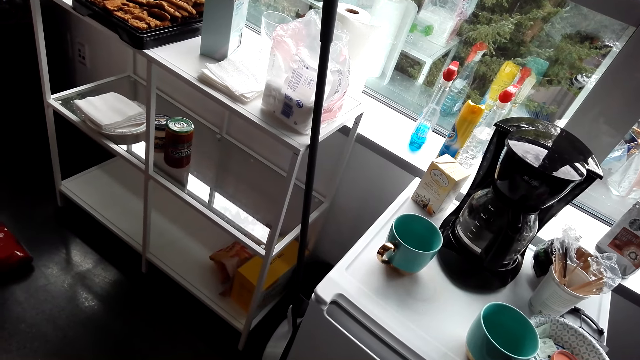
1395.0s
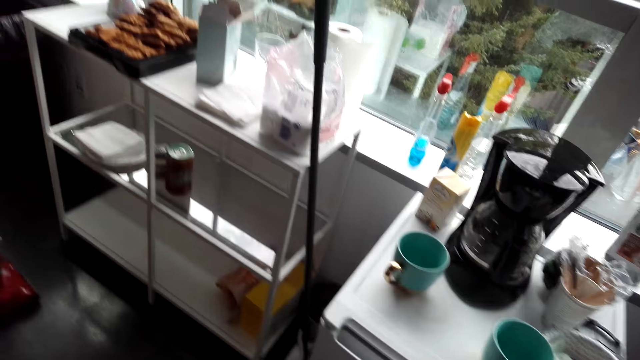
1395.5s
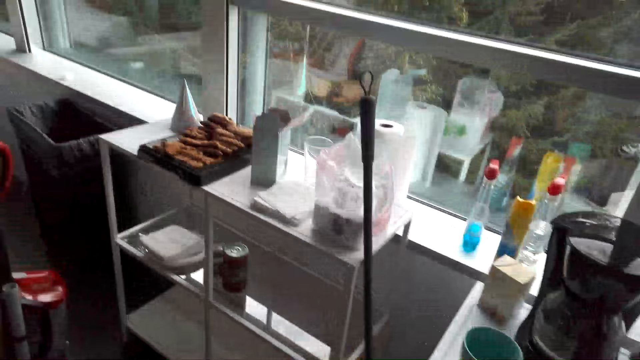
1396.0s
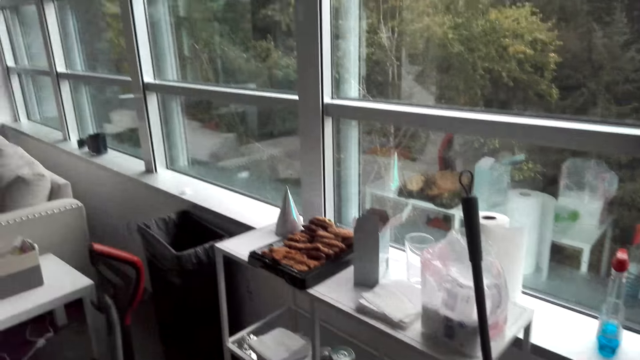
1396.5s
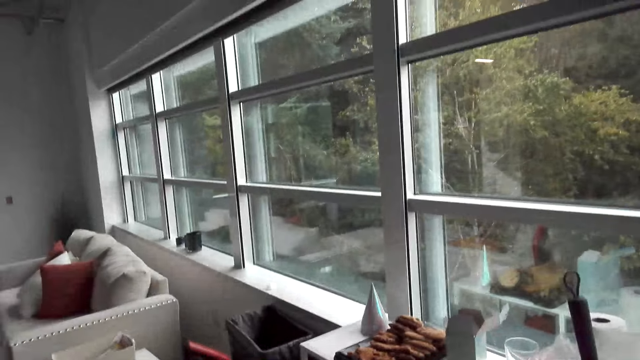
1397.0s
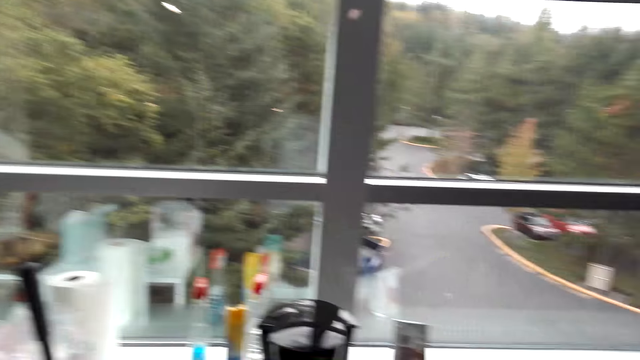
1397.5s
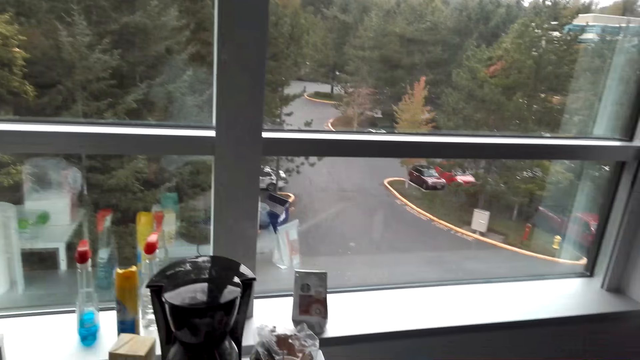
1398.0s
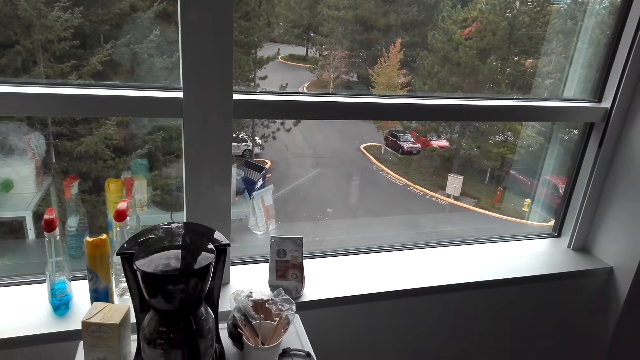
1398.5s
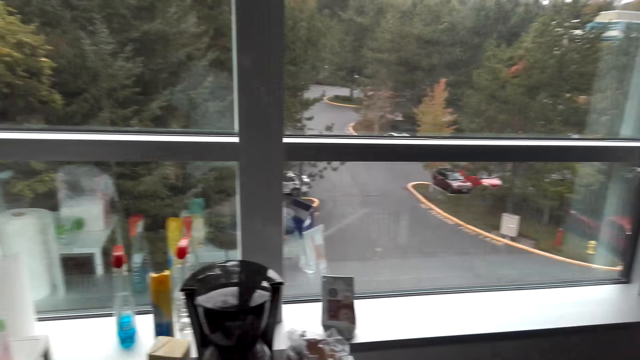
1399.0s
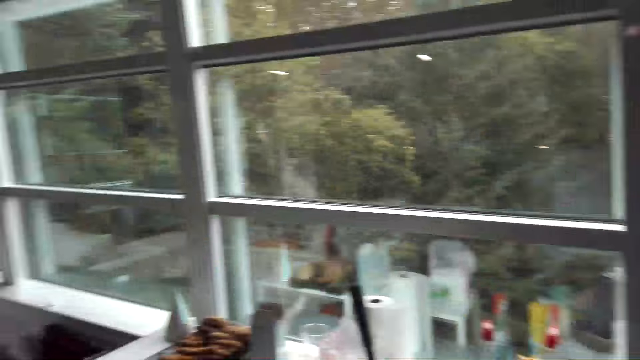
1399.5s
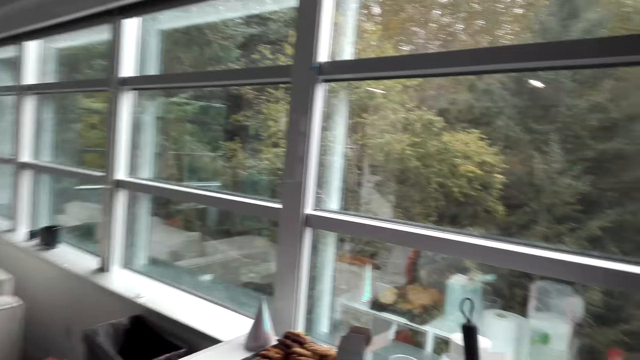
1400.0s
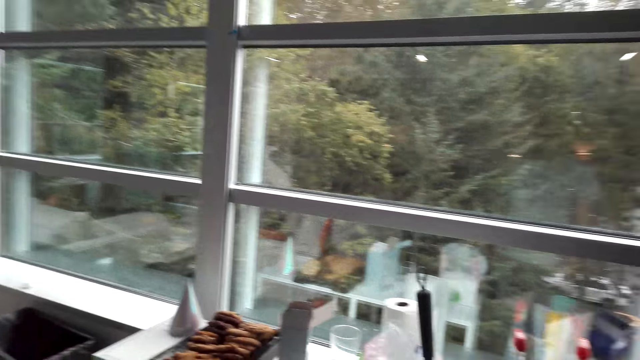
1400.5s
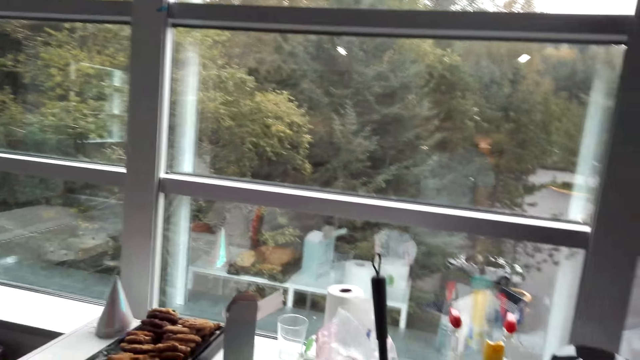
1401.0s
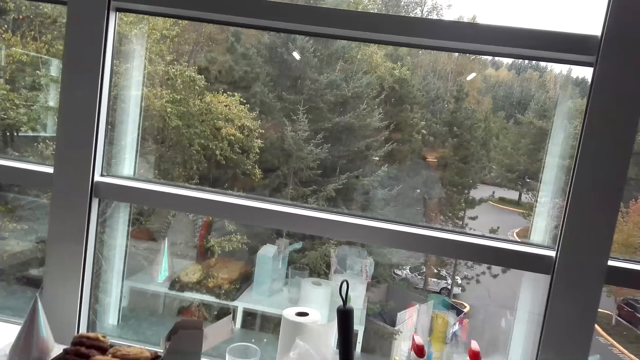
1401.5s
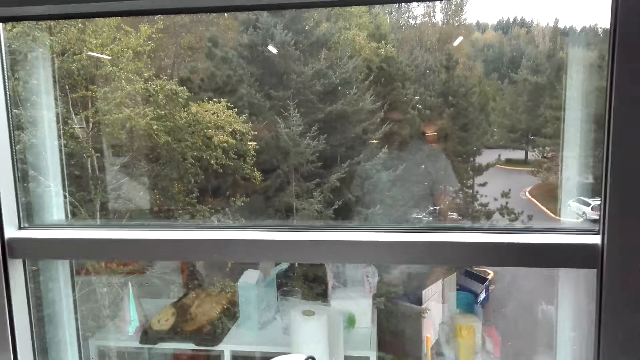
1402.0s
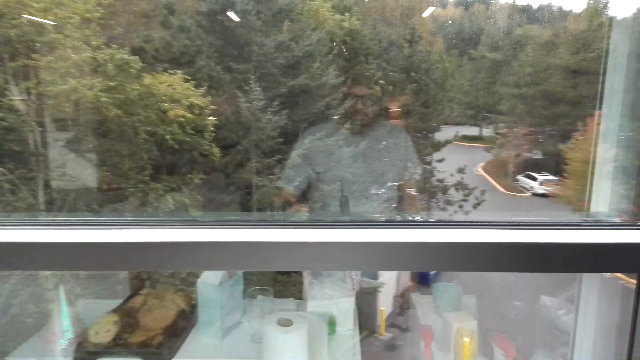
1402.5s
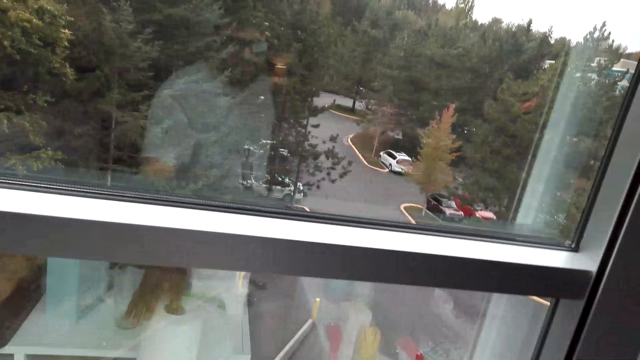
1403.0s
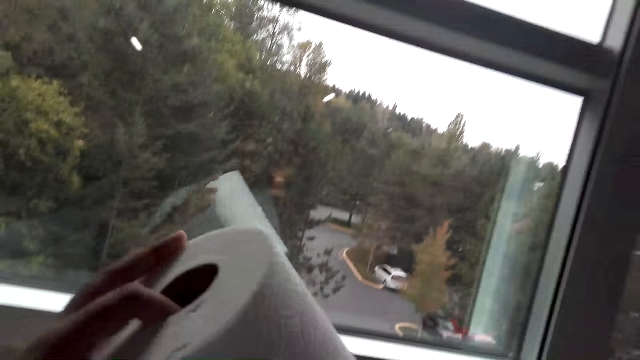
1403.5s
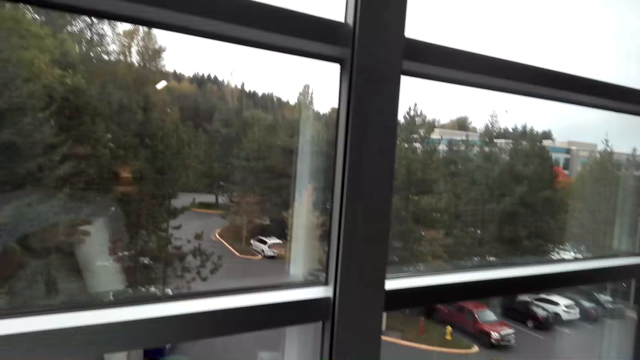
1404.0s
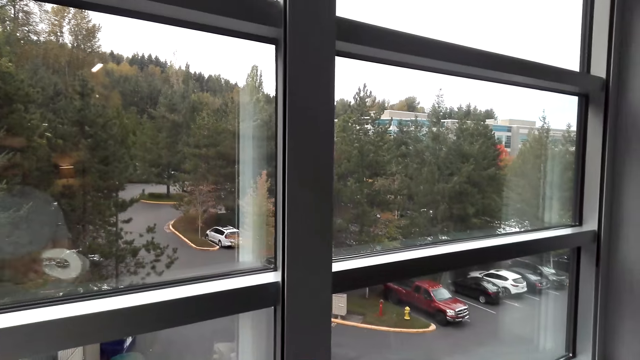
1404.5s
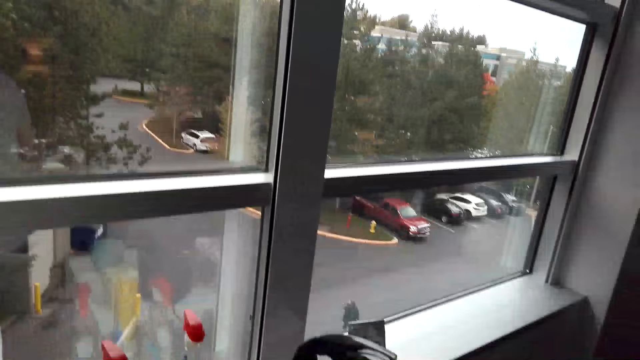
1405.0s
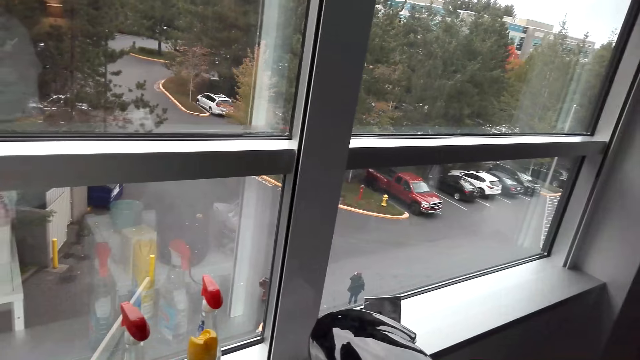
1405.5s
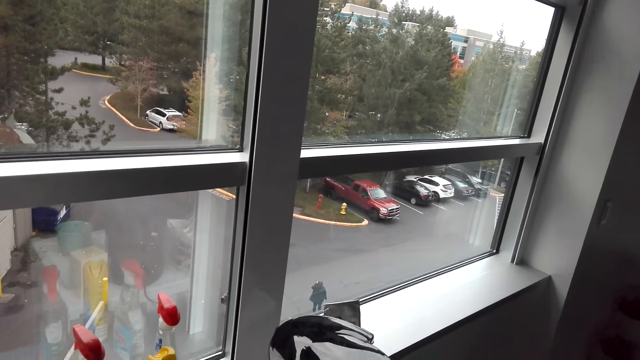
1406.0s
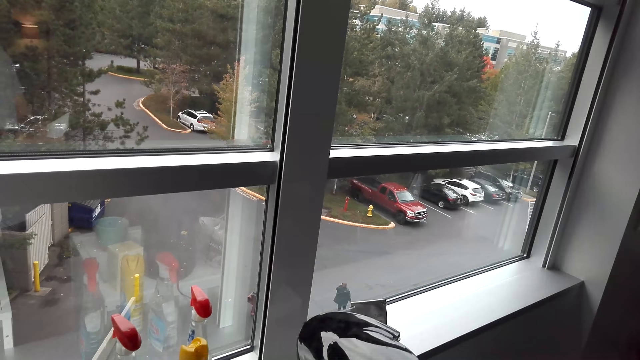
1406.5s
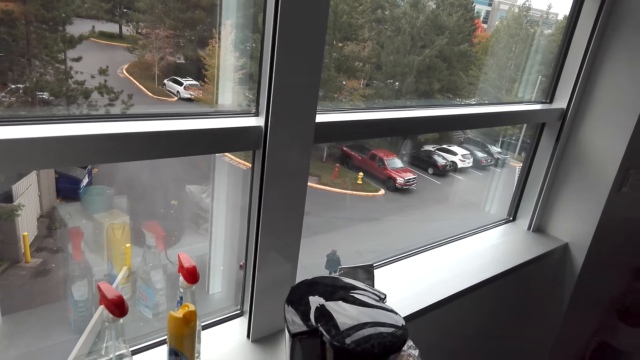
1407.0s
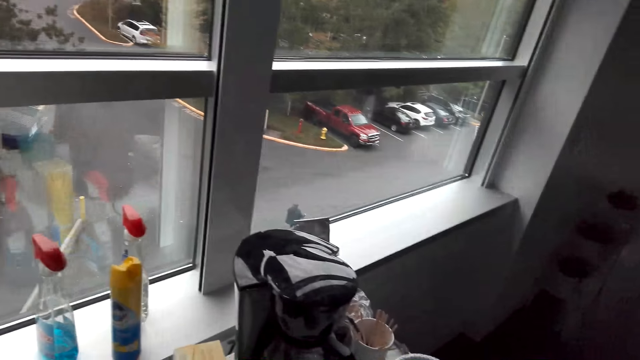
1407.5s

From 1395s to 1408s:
The woman speaks to the camera wearer. The camera wearer speaks to the woman. They look around. The woman speaks to the camera wearer. The camera wearer speaks to the woman. They pick up the paper towel. The woman speaks to the camera wearer. She speaks to the camera wearer again.

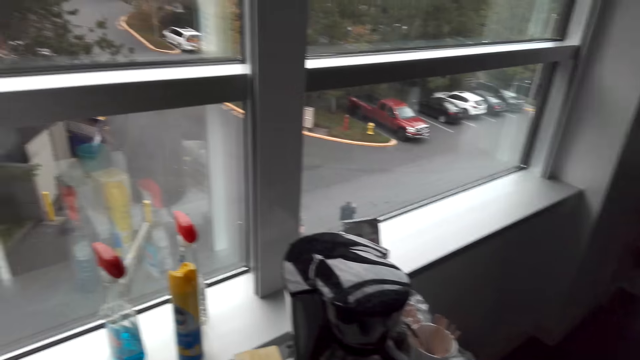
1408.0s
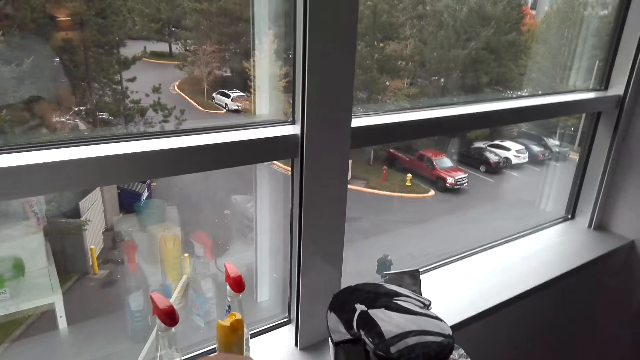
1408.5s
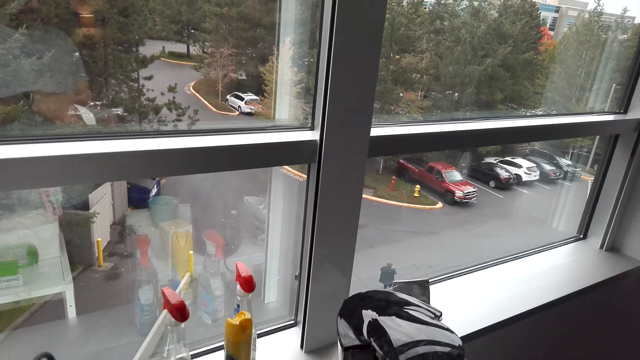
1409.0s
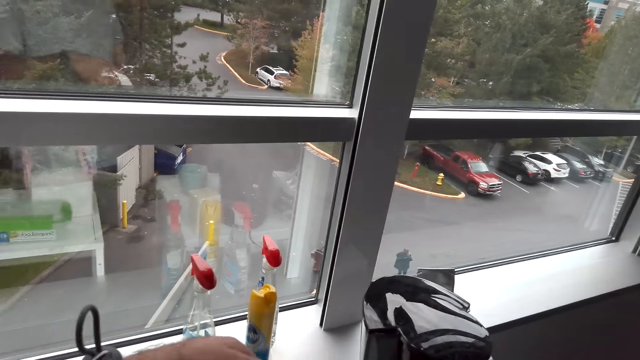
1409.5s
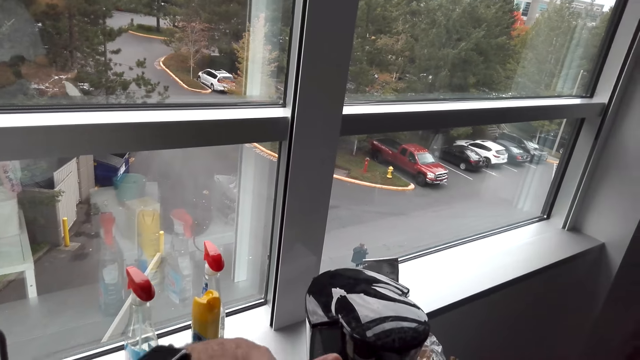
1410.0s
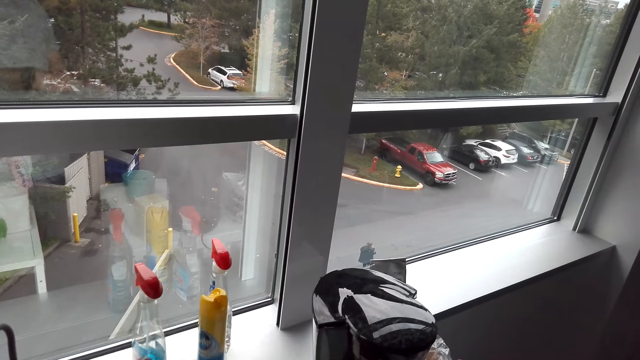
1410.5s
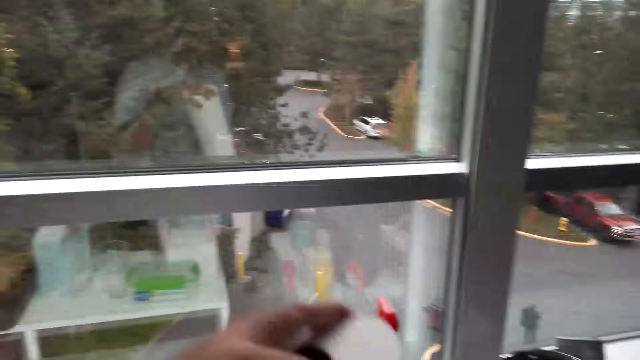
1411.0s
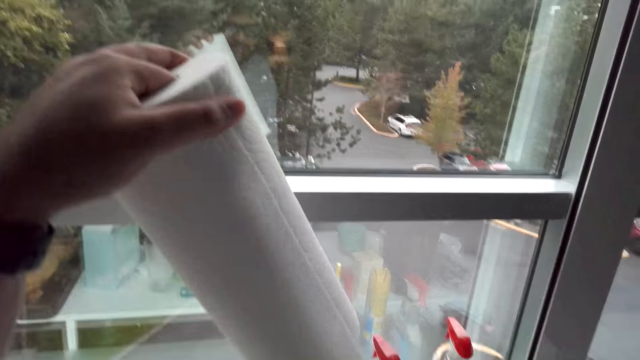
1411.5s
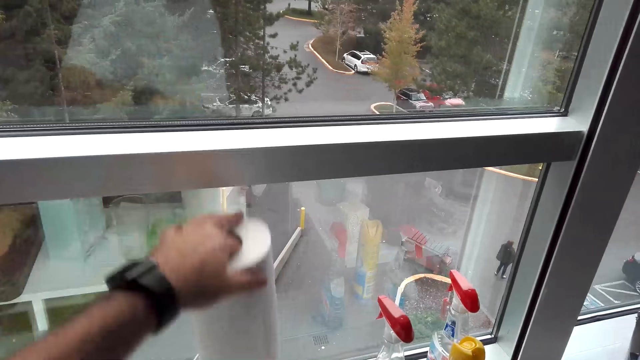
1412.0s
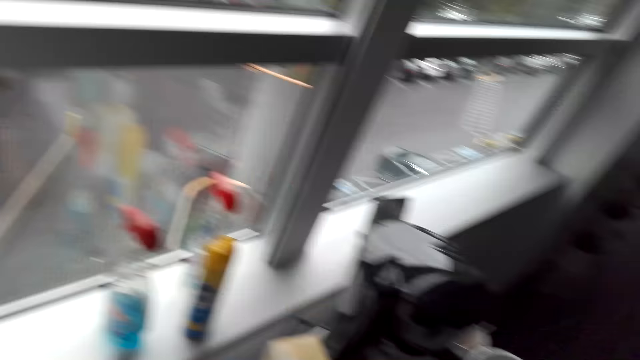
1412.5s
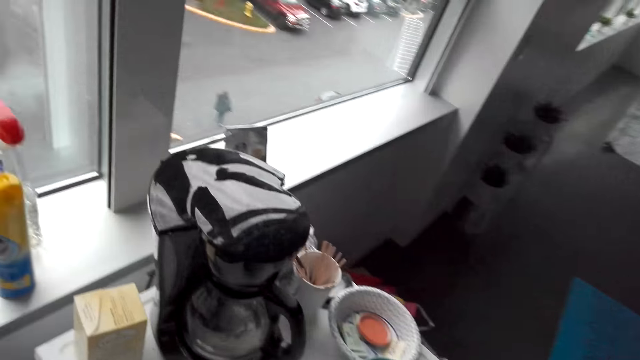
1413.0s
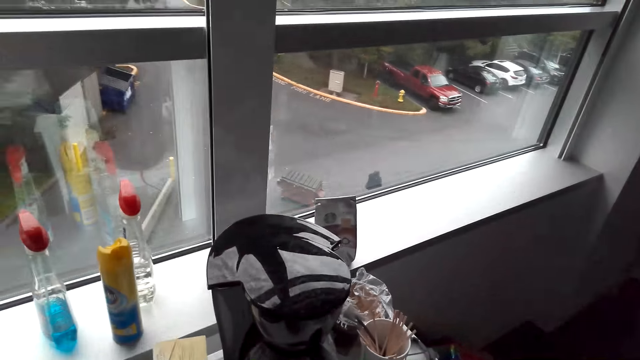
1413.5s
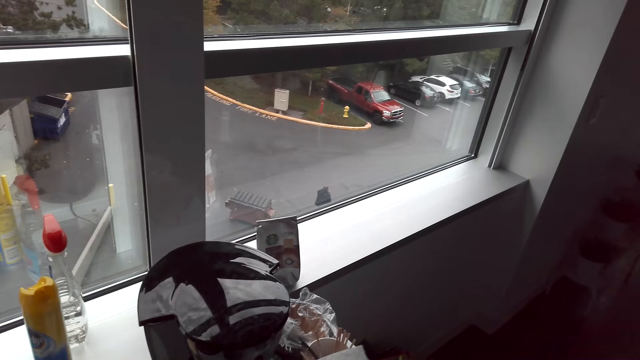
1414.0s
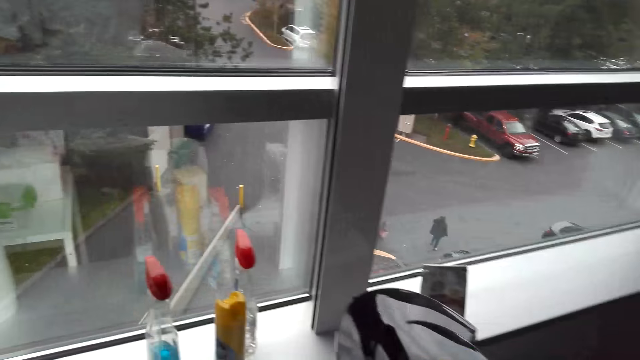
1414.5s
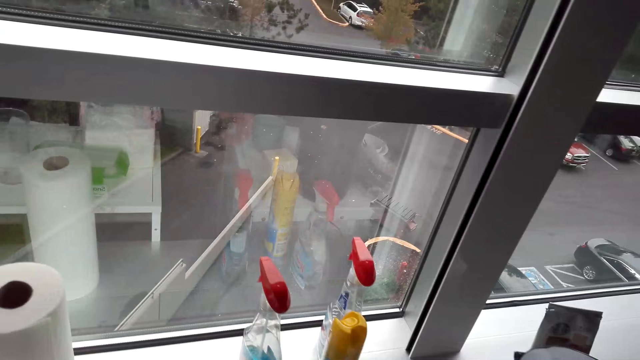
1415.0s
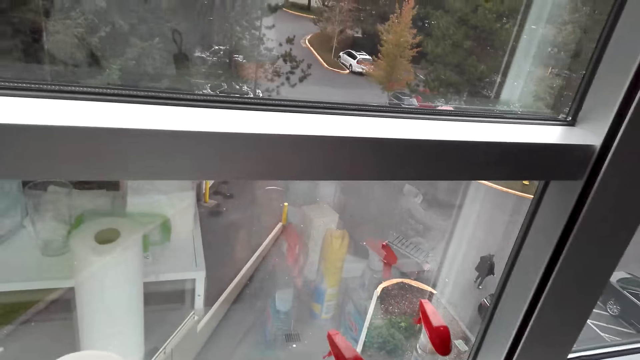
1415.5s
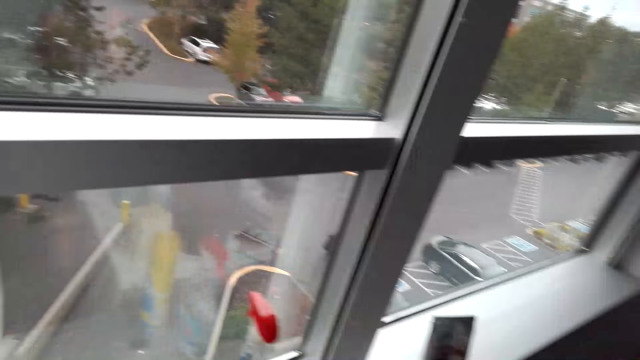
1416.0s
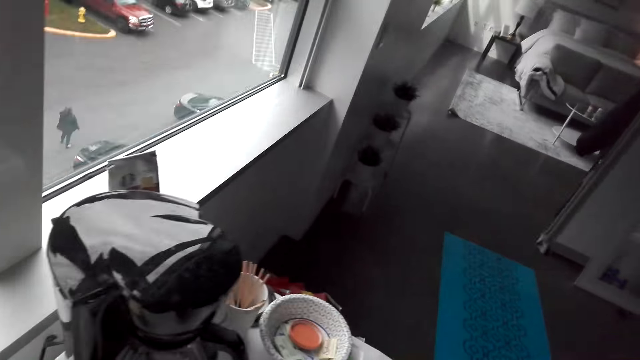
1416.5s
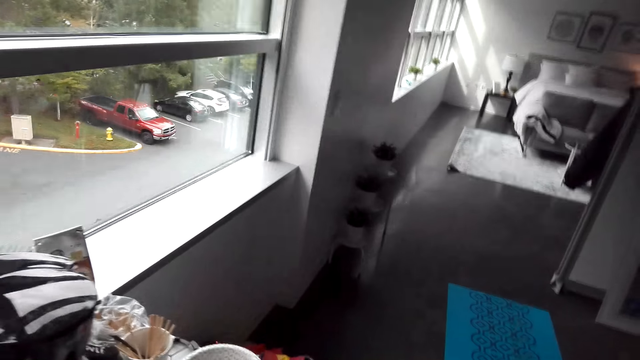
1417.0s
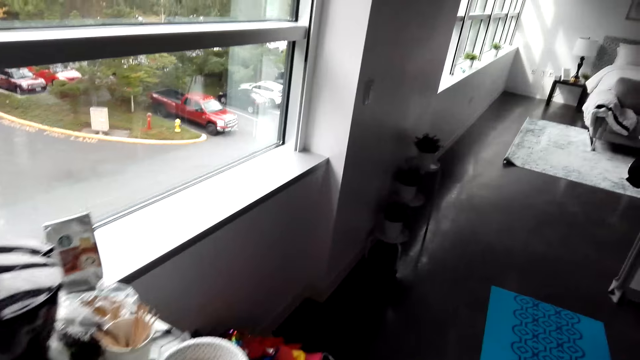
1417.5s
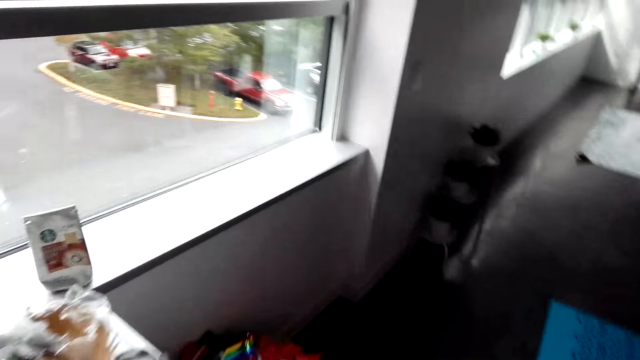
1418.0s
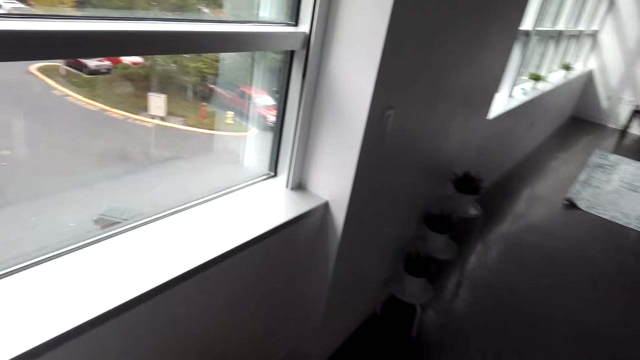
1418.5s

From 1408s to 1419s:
The camera wearer unwraps the paper towel. They put down the paper towel. They pick up a cleaning detergent bottle. They walk.
